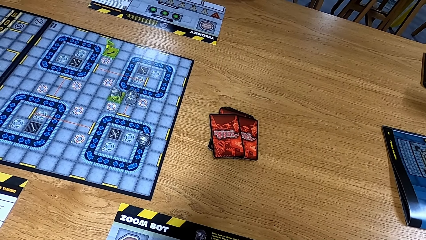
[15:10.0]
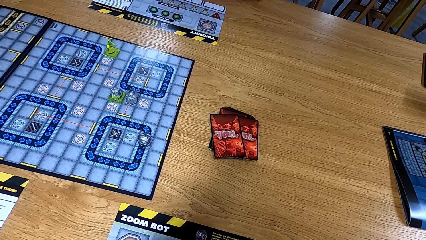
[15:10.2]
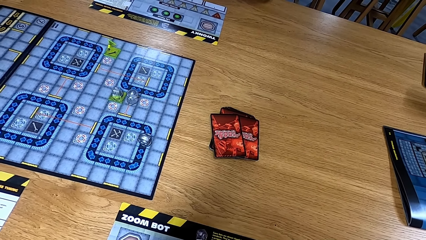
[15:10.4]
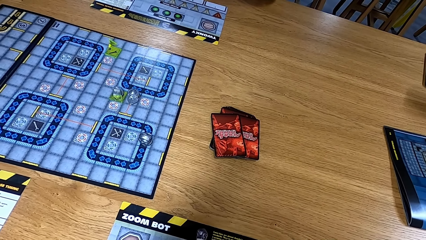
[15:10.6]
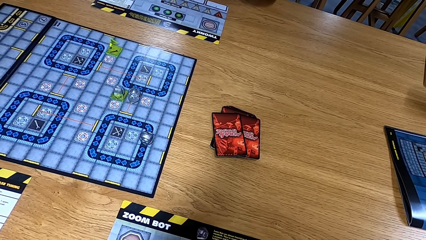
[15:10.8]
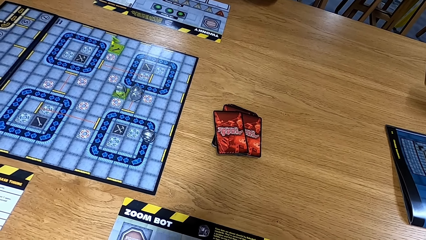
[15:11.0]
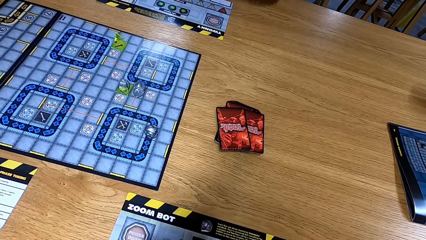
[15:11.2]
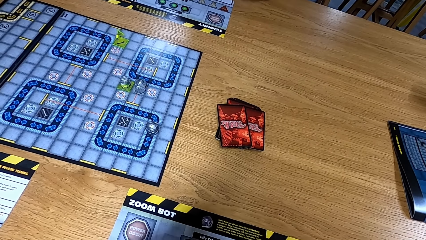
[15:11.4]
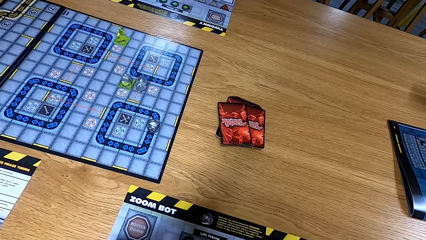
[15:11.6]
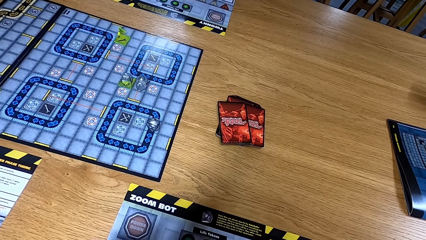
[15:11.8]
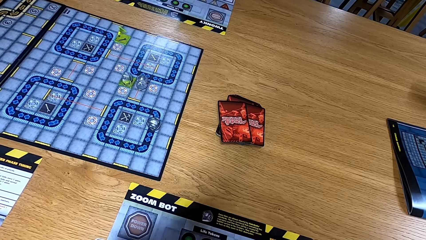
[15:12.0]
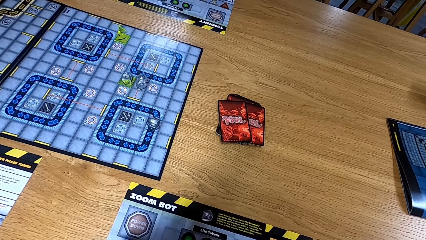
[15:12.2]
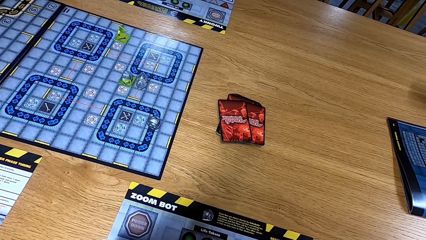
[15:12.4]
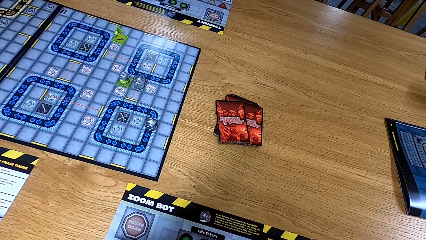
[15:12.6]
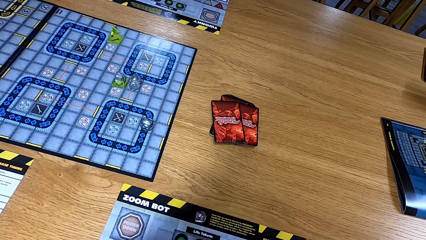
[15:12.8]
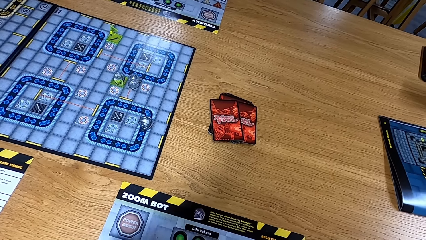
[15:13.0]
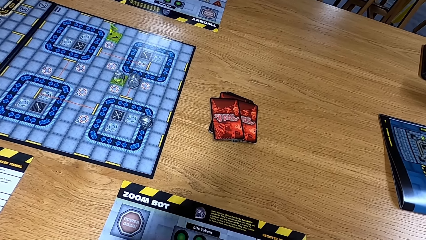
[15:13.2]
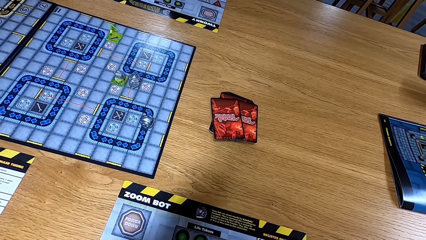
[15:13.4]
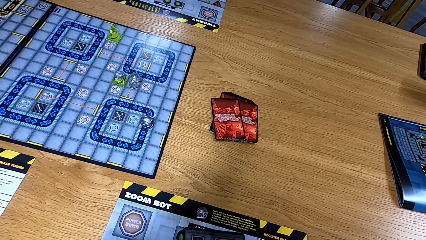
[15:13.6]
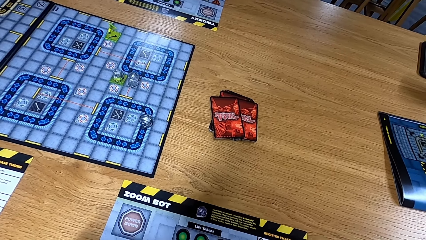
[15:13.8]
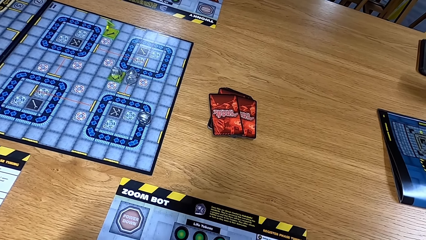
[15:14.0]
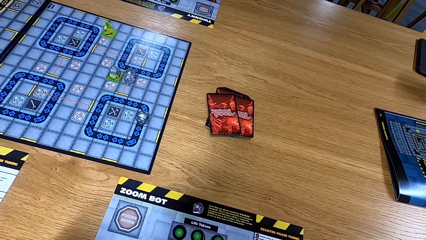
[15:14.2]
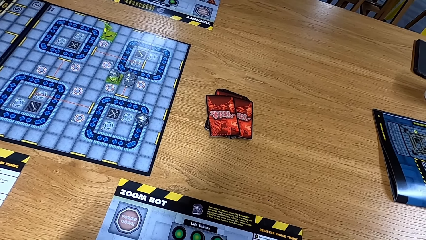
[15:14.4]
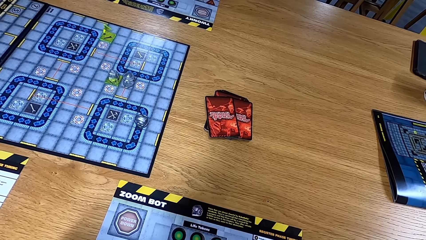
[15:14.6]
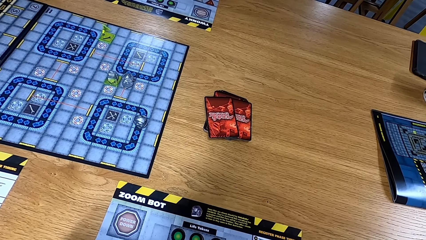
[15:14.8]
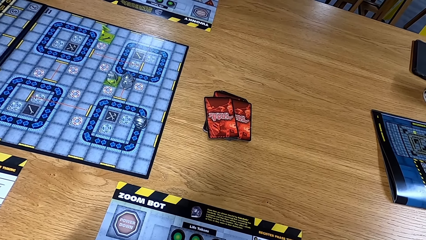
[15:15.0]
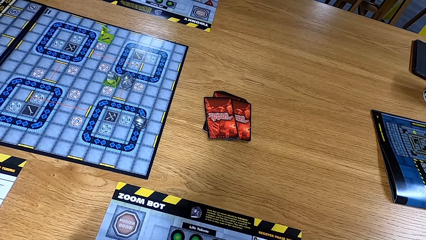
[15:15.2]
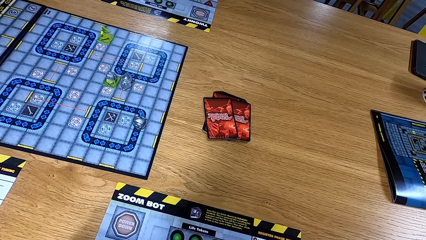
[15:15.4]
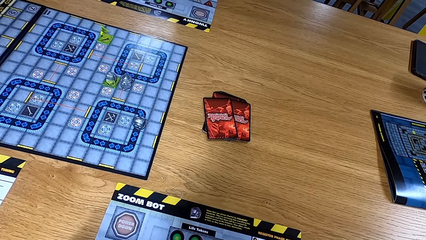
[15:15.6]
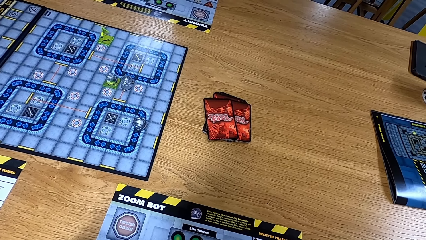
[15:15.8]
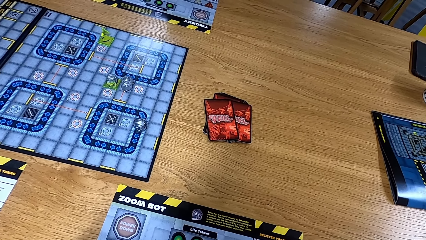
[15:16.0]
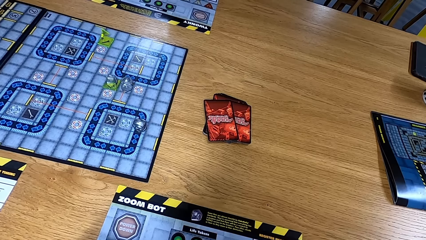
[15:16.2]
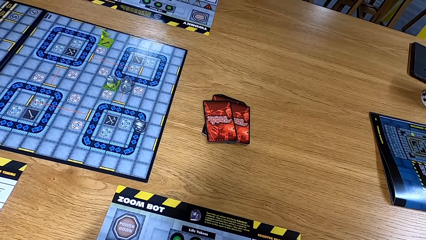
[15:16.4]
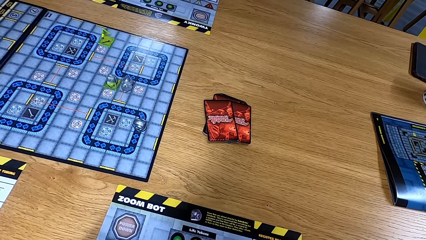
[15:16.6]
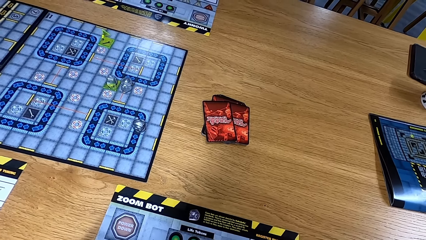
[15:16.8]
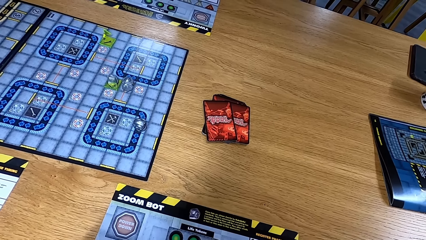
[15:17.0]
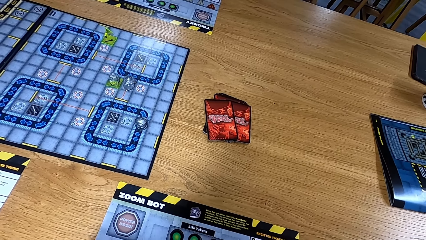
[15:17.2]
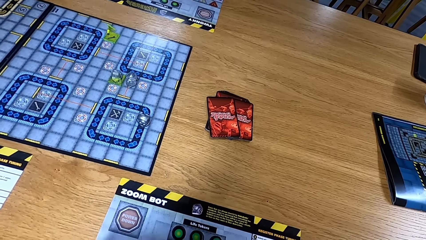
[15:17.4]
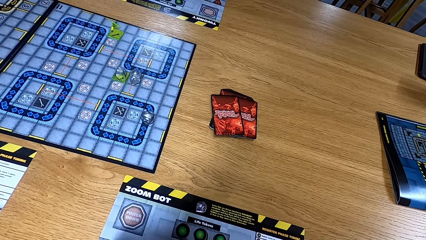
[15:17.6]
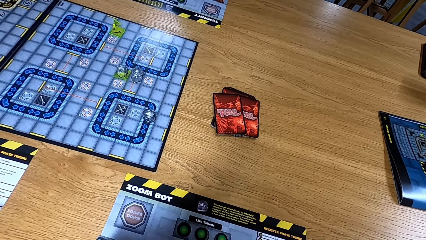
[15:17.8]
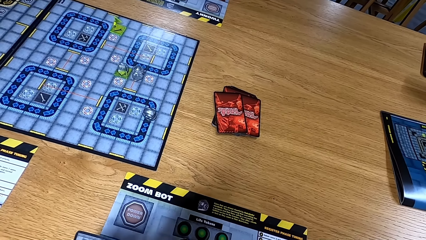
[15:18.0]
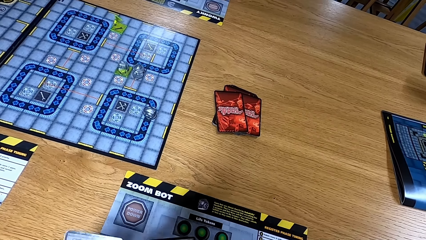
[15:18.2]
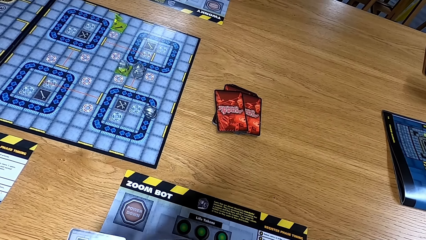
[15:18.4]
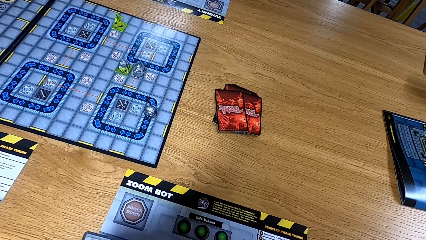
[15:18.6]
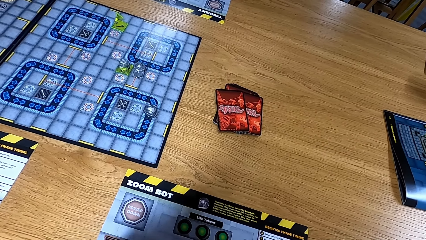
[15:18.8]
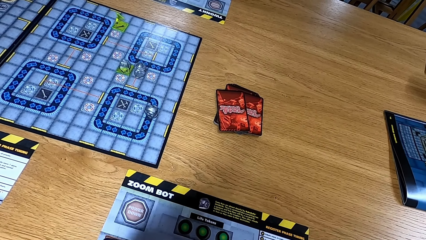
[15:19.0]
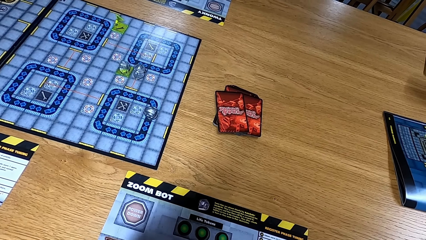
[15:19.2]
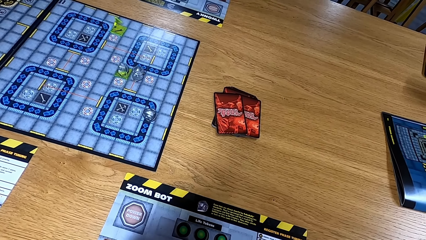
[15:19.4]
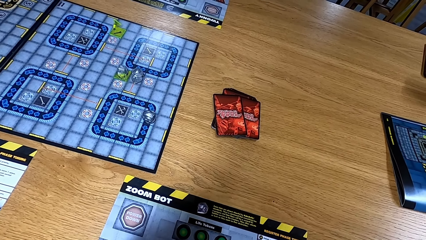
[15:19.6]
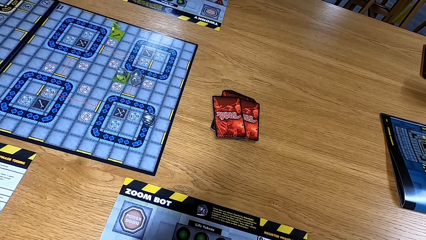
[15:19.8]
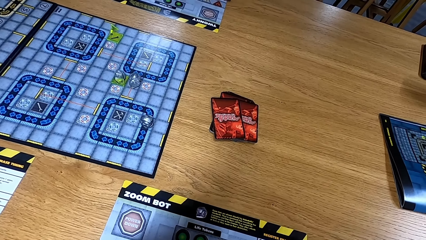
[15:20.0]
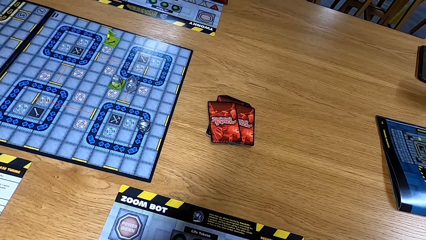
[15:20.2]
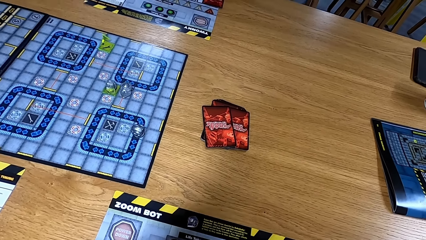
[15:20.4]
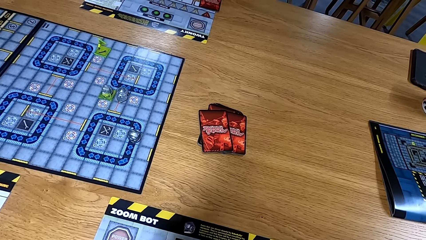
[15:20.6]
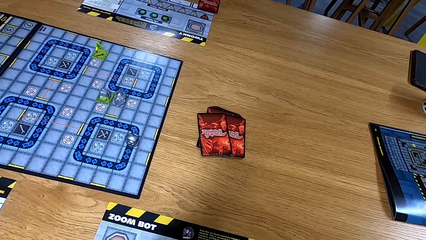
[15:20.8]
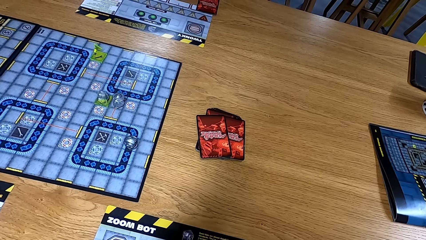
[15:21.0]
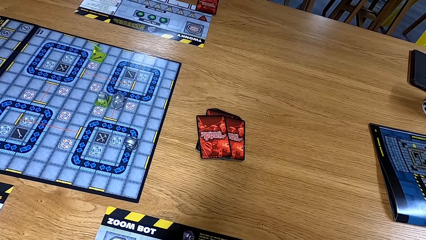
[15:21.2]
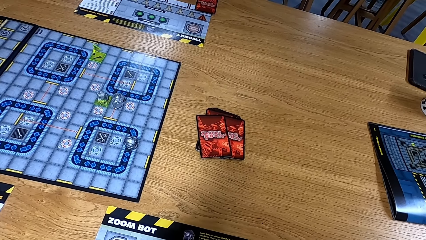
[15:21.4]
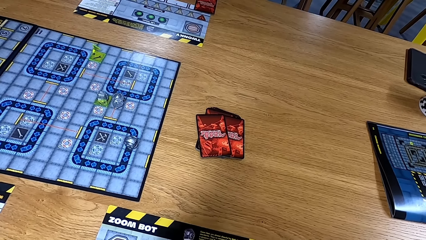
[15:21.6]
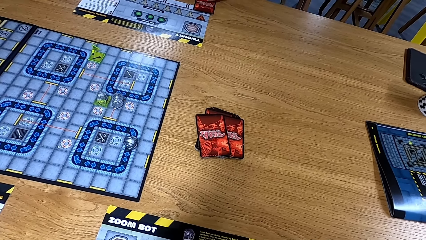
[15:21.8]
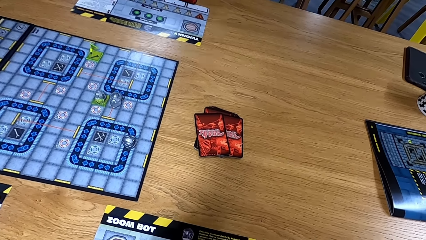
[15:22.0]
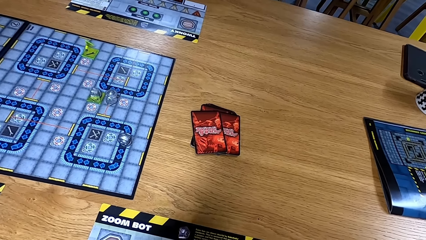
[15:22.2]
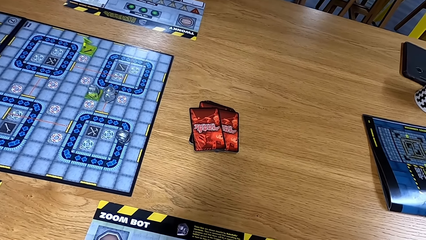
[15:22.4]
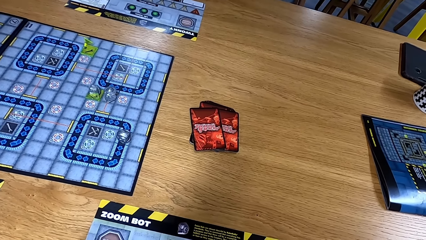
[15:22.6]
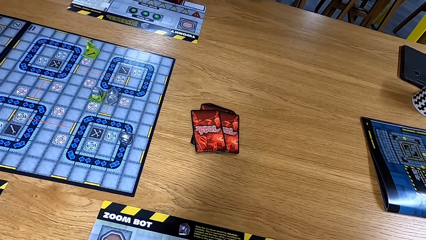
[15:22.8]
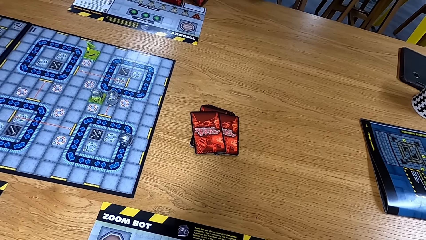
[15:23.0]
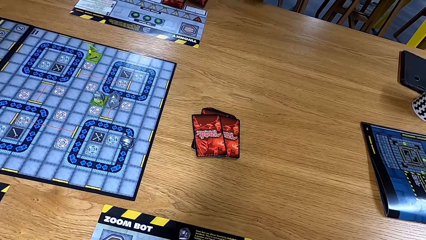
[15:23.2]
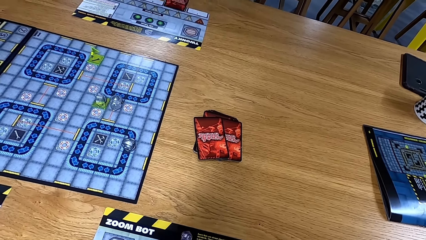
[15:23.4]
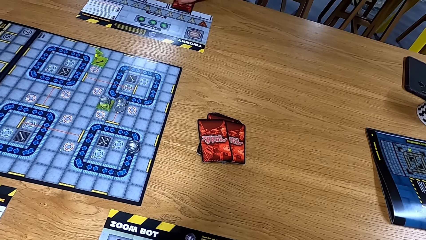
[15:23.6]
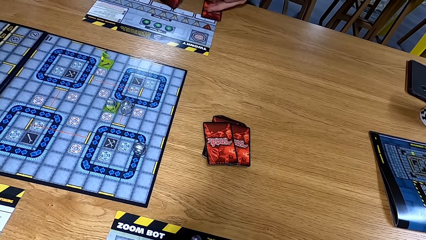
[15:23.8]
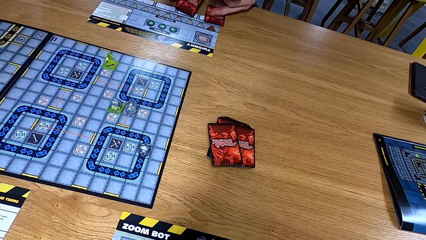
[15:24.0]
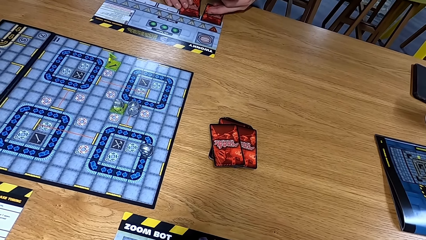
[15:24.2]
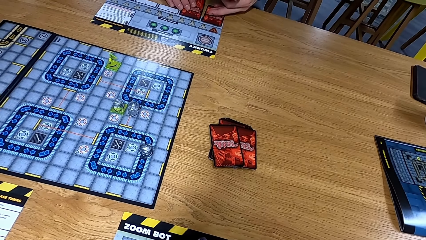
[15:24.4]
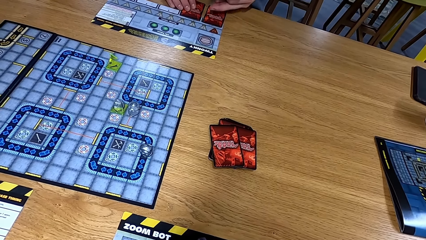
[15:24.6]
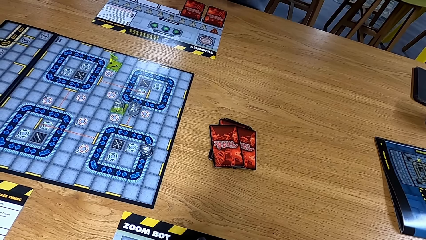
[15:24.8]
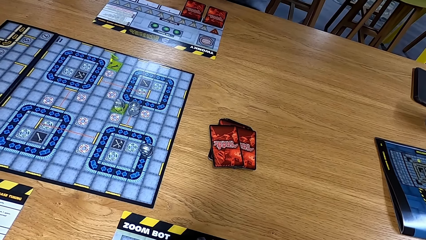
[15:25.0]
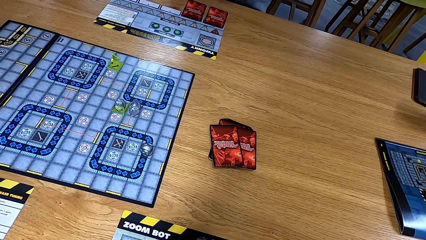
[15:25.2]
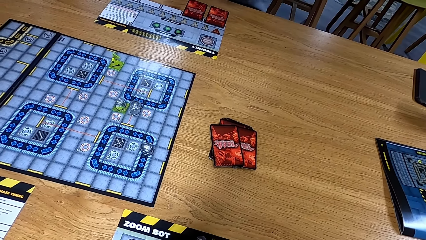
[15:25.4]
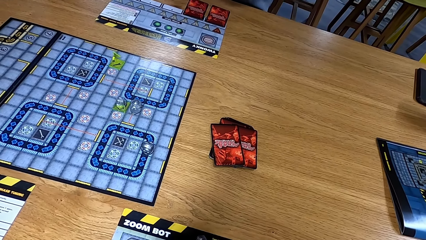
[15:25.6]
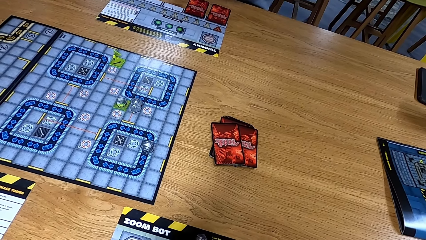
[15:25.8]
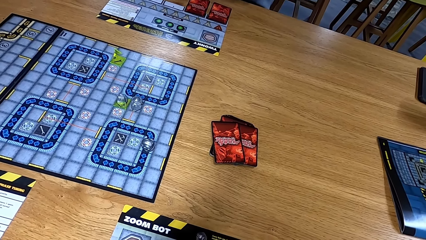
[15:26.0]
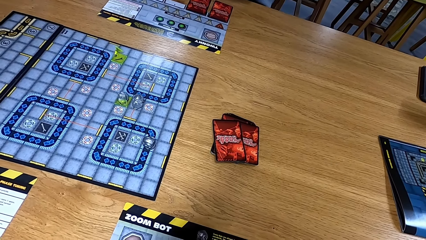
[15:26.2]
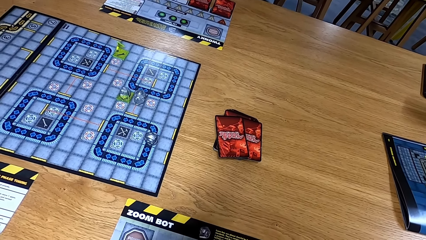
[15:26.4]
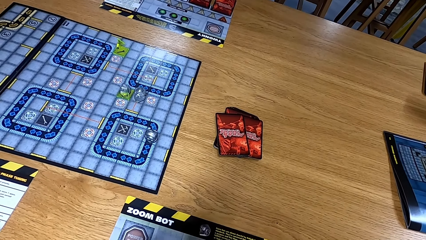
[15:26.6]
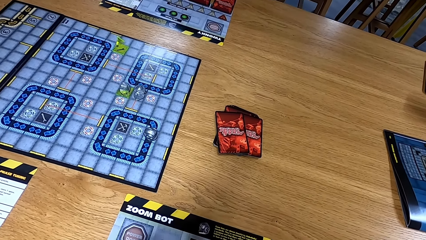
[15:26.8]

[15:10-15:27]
The camera wearer looks at the table. A man puts cards down.
